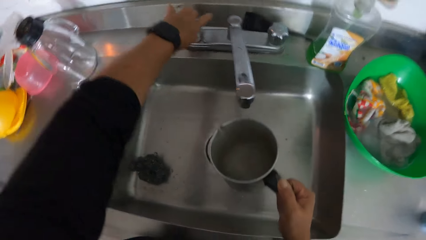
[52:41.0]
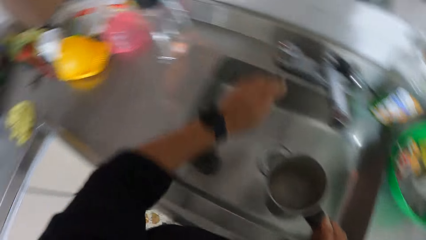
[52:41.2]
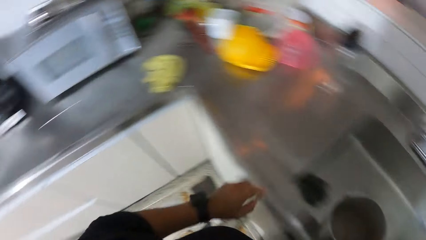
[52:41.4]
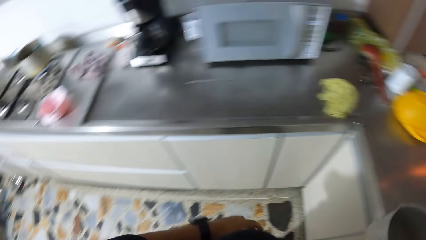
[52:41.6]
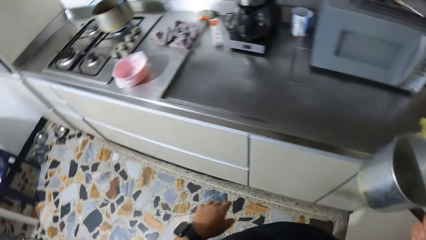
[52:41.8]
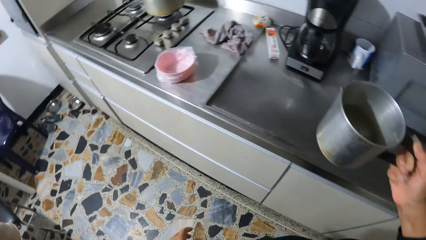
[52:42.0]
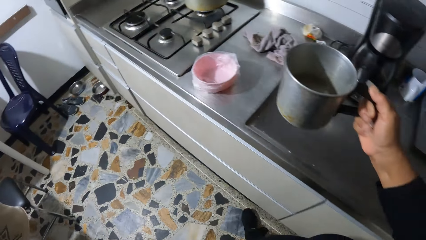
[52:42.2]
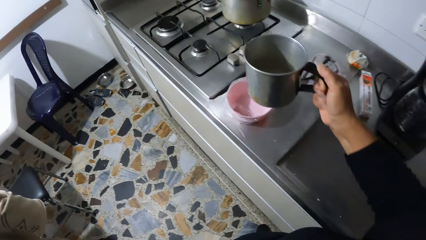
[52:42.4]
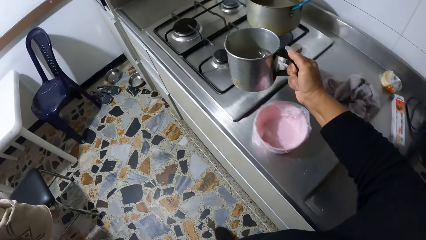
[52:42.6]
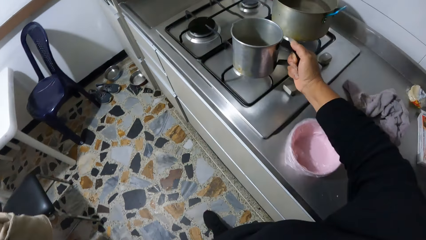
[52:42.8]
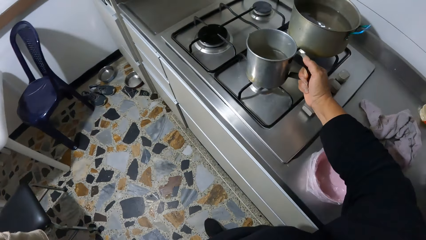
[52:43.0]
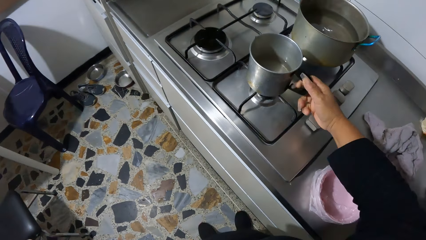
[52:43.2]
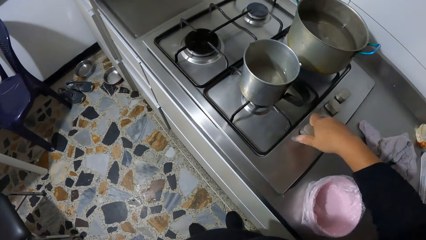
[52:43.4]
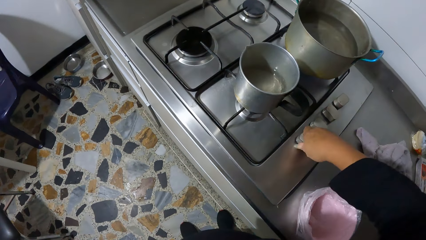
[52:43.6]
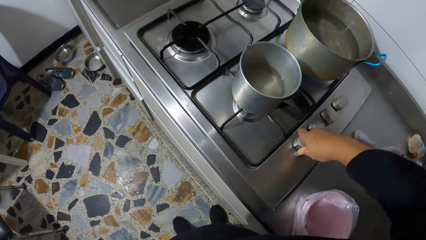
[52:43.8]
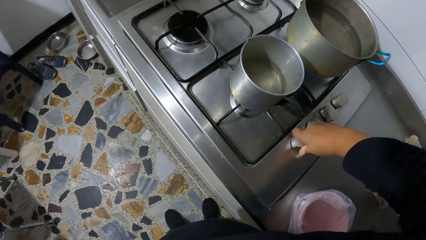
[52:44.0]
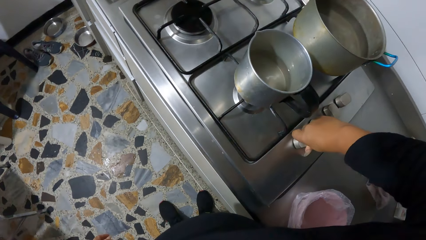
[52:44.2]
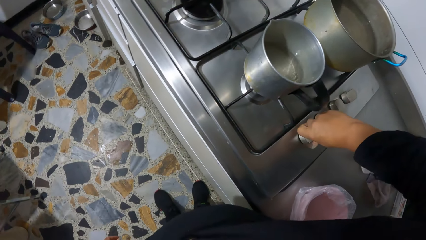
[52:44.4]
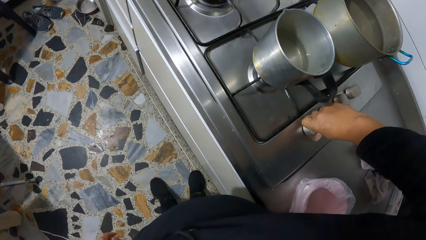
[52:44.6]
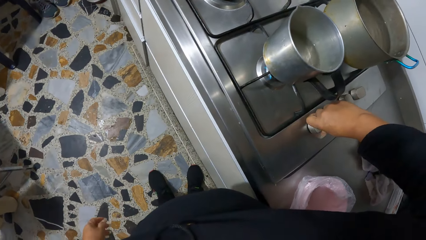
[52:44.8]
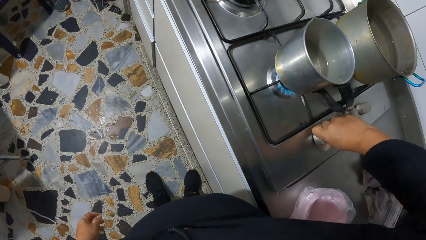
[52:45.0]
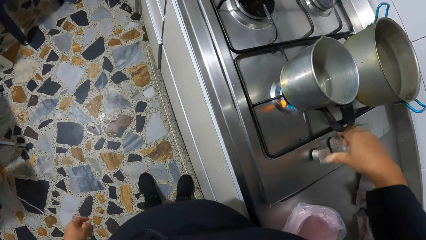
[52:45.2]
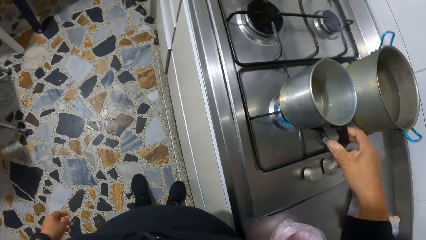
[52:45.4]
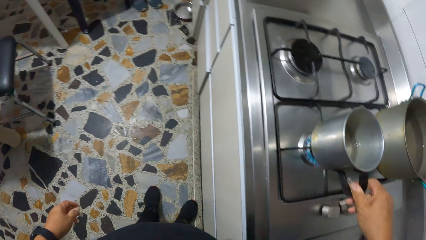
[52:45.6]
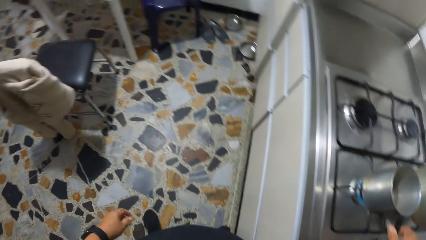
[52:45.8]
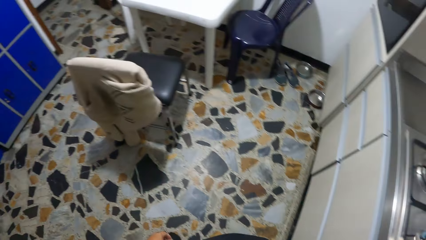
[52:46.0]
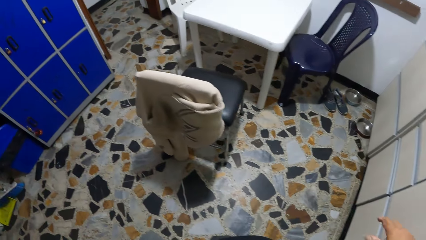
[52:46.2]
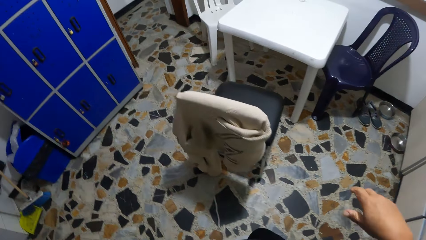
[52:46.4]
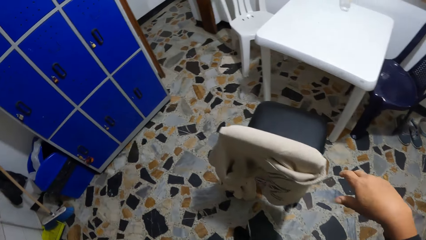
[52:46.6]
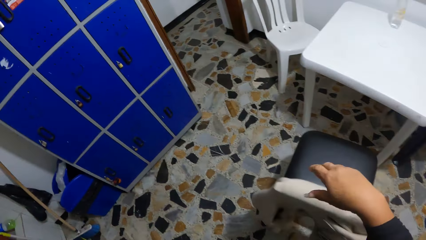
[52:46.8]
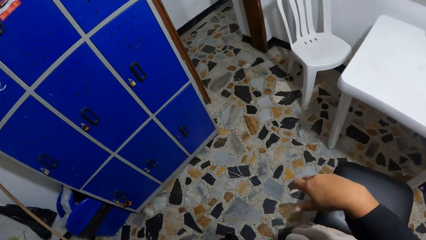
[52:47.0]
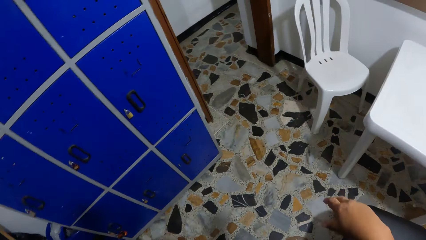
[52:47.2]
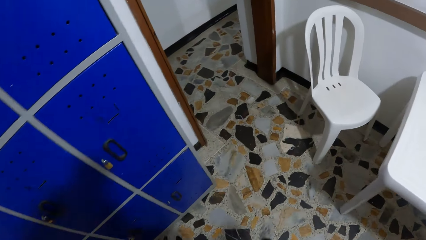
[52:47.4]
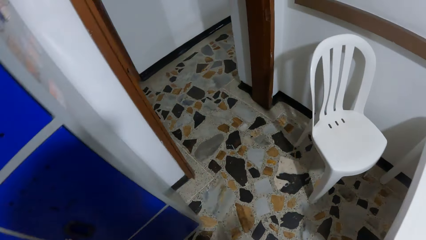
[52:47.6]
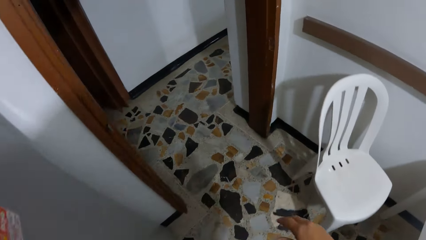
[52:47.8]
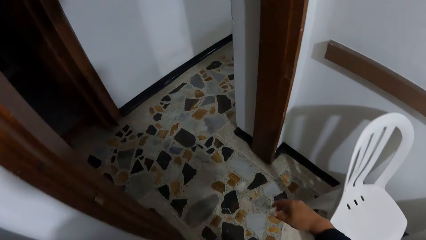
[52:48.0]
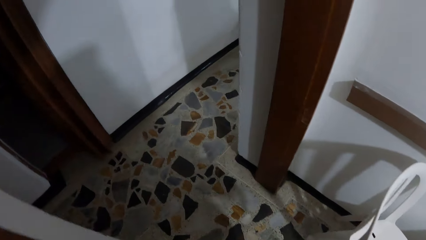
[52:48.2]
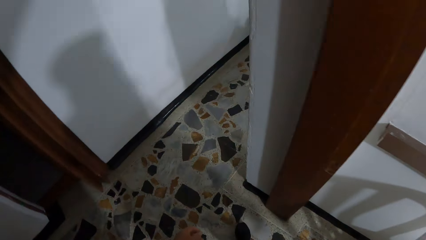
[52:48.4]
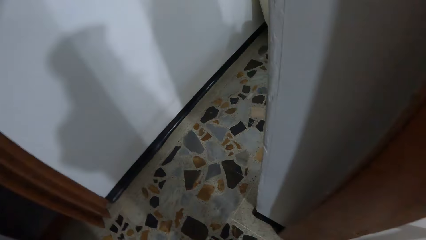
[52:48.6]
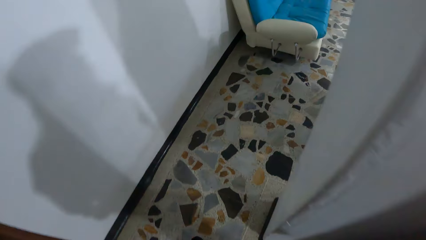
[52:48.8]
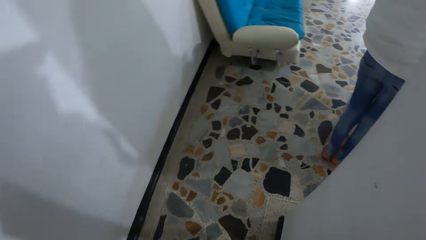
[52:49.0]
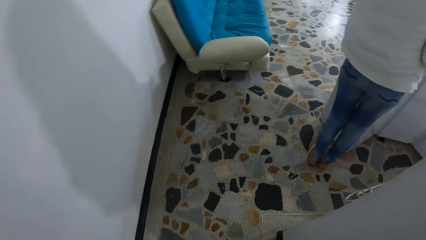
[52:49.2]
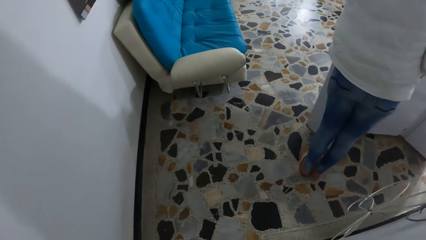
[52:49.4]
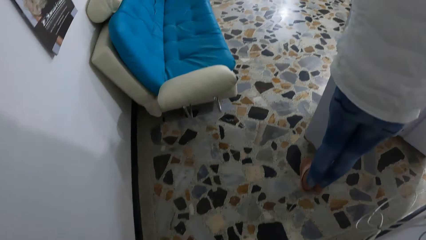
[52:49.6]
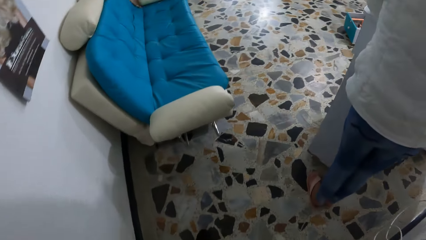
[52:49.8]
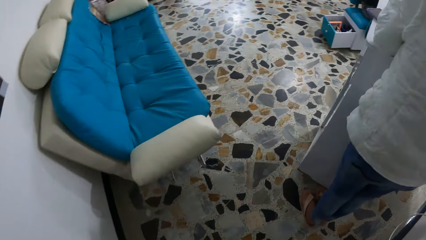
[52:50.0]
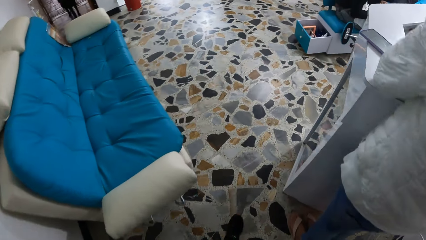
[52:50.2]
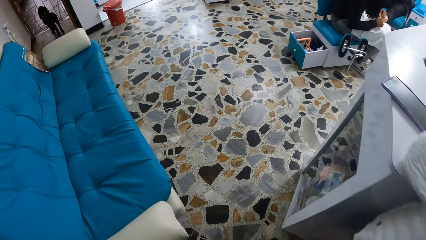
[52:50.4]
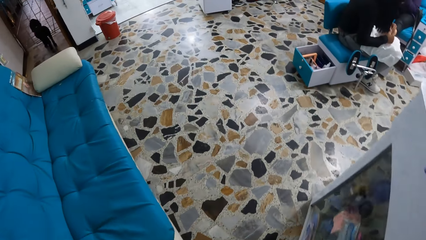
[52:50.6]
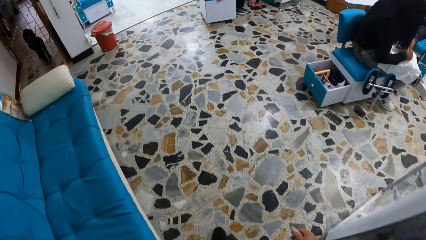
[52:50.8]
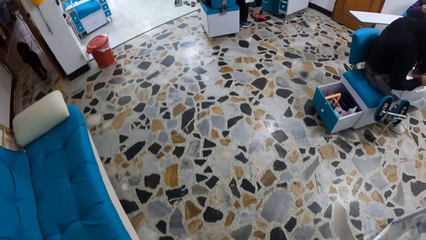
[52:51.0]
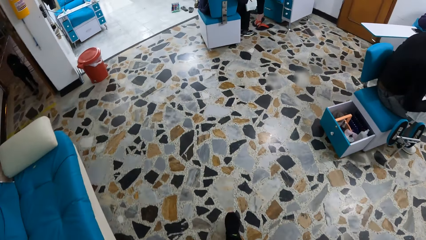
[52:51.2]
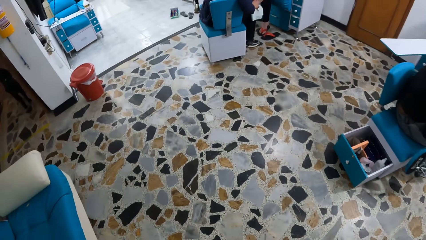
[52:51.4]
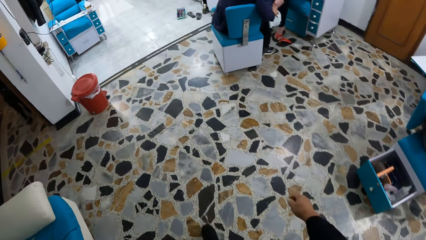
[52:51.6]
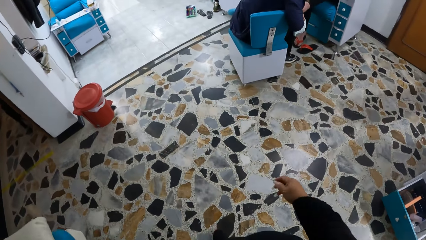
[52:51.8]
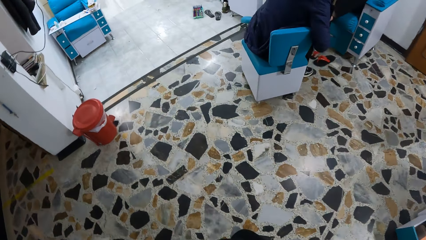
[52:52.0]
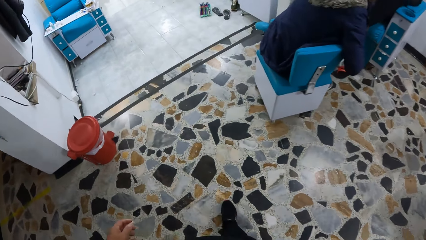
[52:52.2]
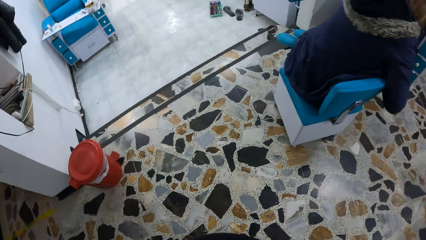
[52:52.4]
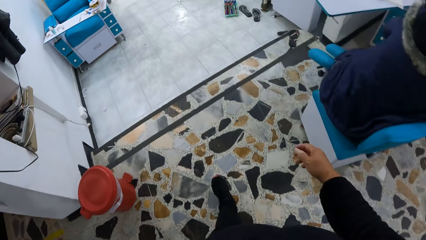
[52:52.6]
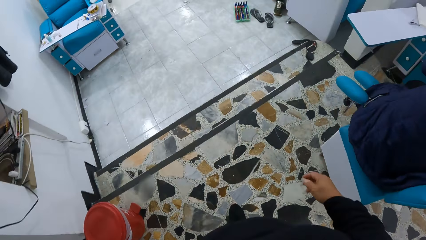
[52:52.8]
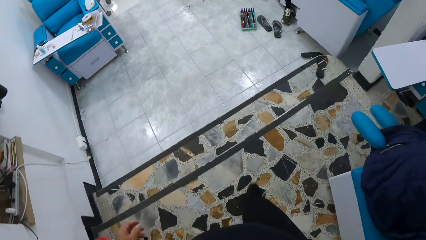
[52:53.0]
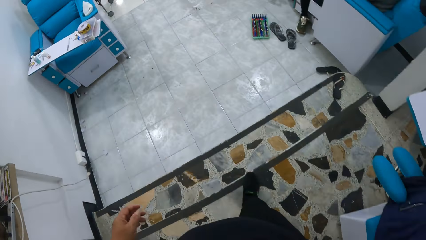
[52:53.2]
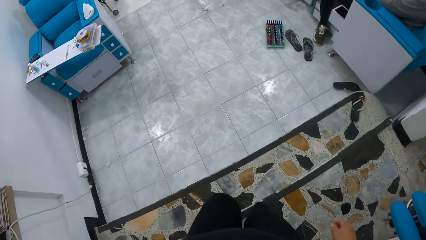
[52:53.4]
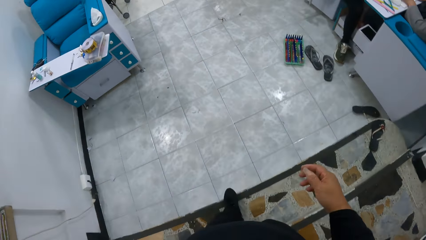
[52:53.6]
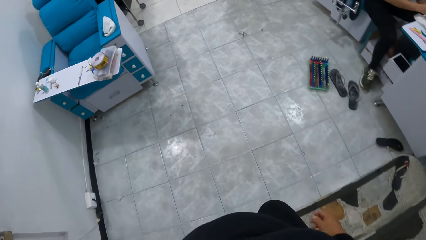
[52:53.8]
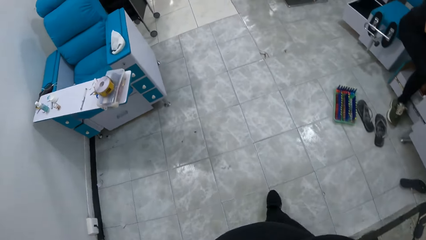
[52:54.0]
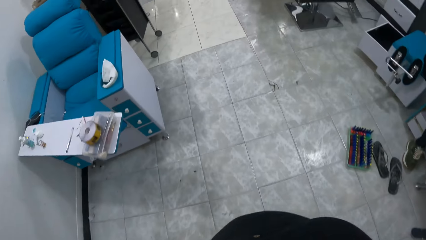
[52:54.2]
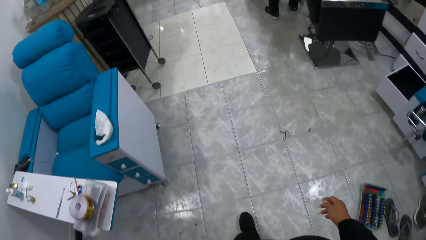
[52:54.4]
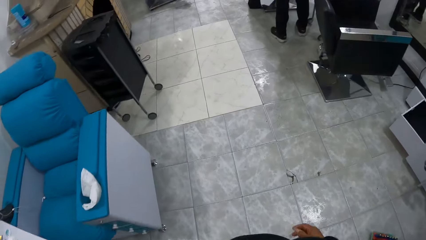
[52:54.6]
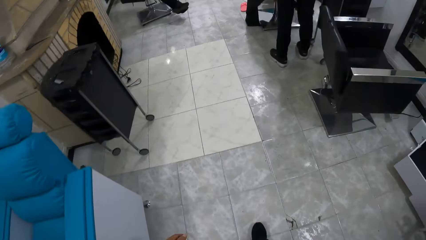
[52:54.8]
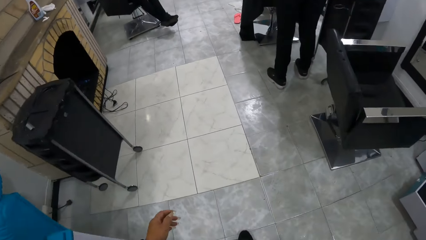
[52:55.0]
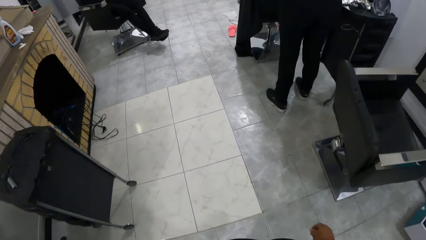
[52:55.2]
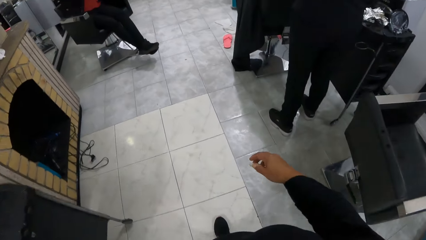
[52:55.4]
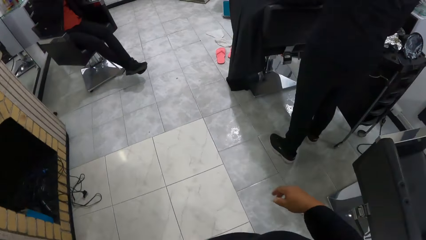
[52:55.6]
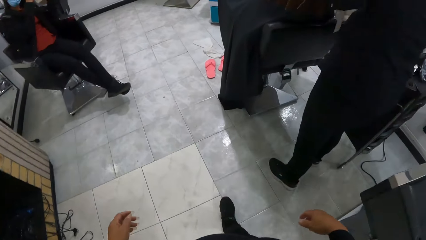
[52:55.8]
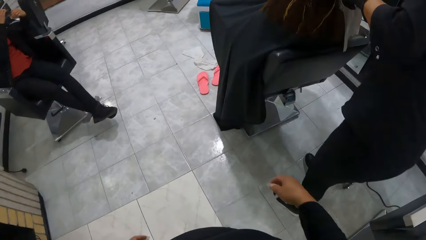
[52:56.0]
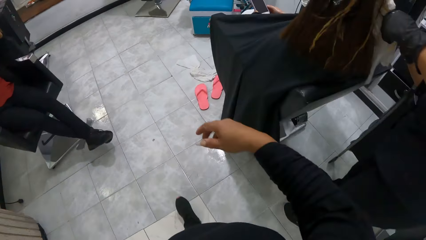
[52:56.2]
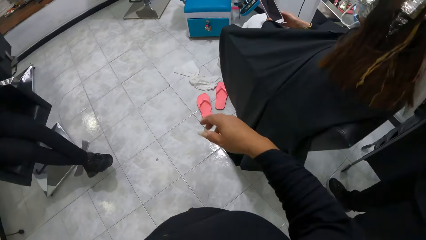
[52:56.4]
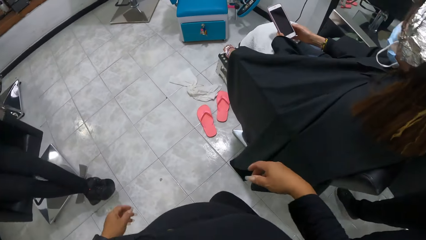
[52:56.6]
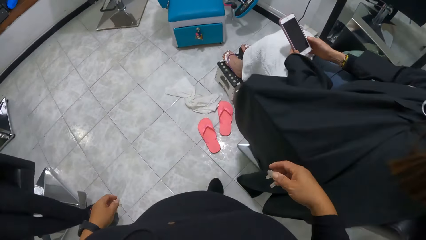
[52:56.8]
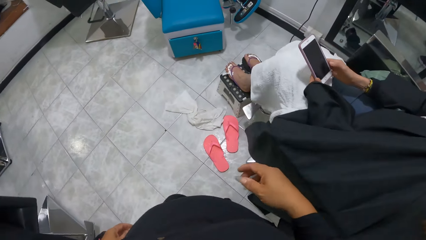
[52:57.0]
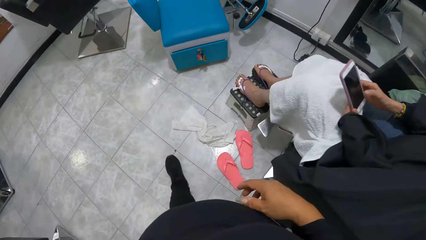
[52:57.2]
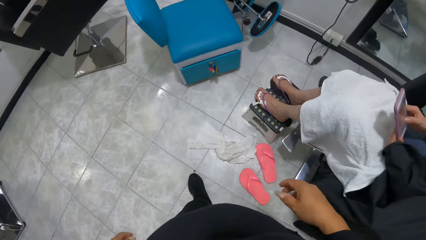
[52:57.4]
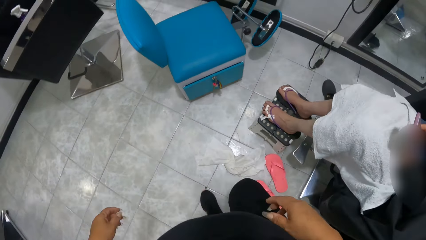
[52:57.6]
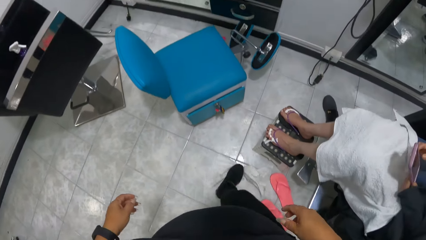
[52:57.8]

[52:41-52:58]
The camera wearer moves towards the cooker. She places the cup onto a burner of the cooker with her right hand. She turns on the cooker with her right hand. She turns the cup on the cooker with her right hand. She walks towards a woman. She walks down the flight of stairs. The woman operates a phone with both hands.
